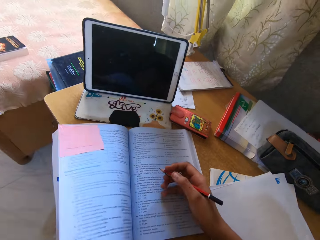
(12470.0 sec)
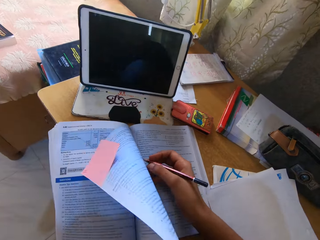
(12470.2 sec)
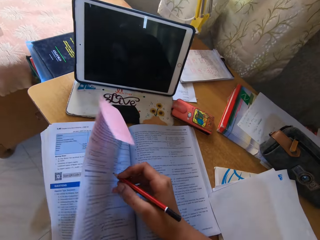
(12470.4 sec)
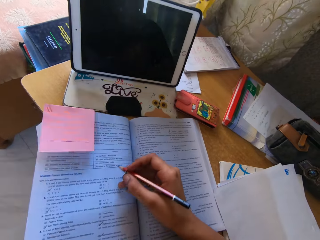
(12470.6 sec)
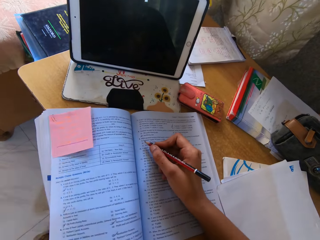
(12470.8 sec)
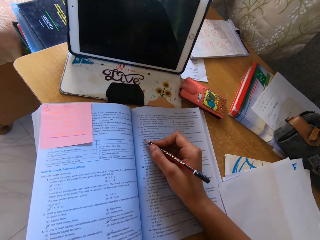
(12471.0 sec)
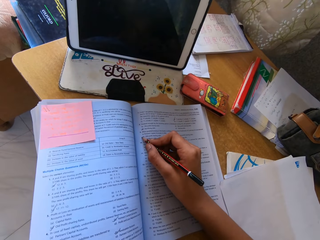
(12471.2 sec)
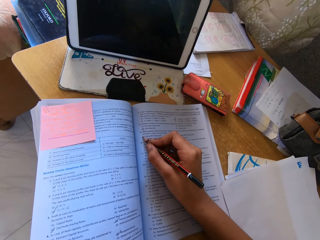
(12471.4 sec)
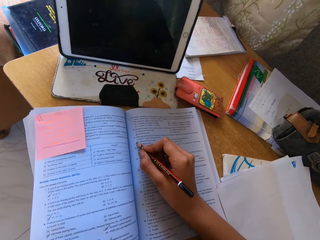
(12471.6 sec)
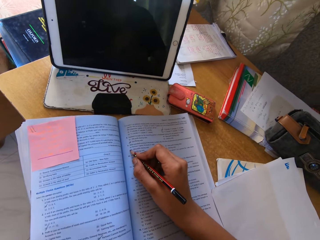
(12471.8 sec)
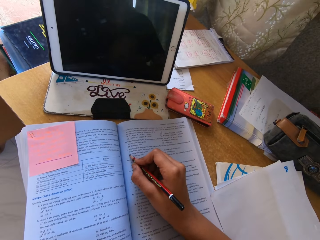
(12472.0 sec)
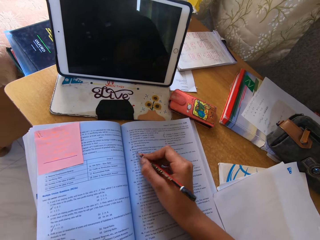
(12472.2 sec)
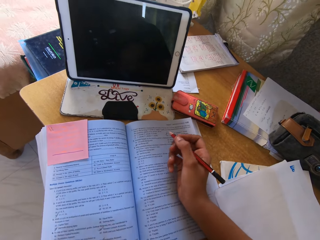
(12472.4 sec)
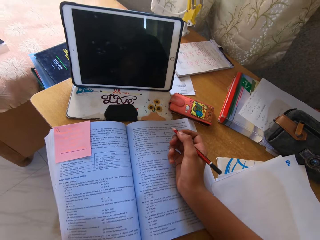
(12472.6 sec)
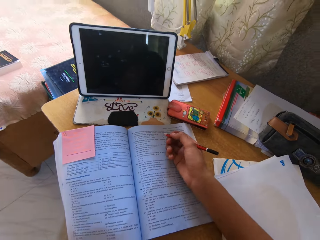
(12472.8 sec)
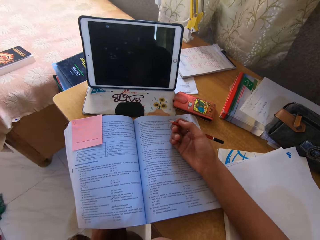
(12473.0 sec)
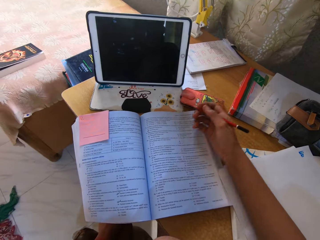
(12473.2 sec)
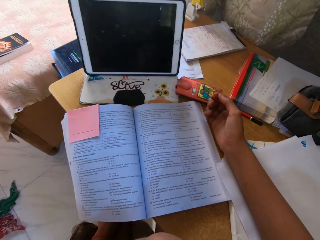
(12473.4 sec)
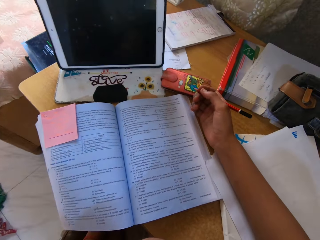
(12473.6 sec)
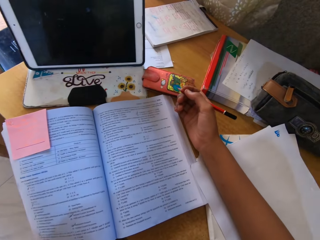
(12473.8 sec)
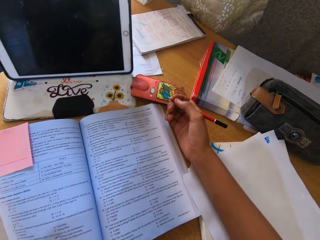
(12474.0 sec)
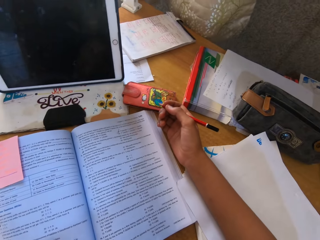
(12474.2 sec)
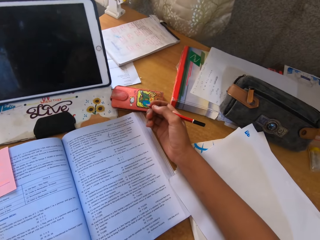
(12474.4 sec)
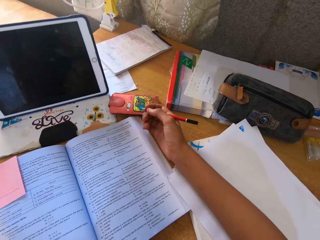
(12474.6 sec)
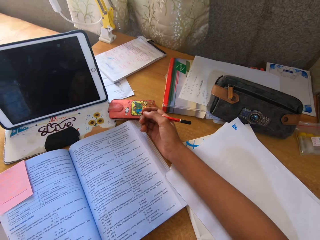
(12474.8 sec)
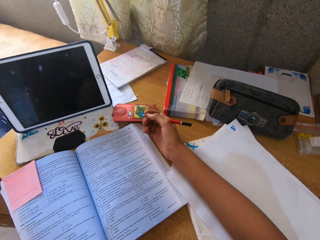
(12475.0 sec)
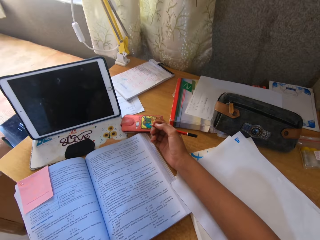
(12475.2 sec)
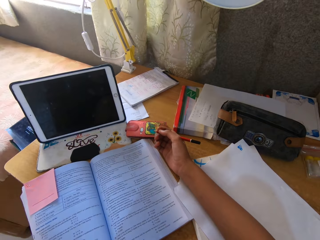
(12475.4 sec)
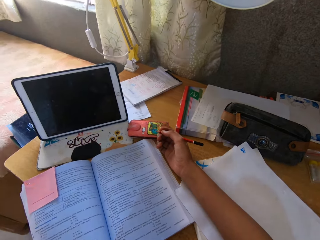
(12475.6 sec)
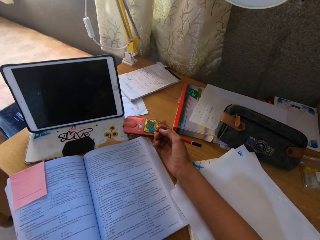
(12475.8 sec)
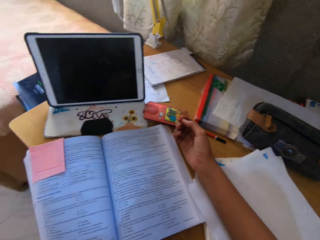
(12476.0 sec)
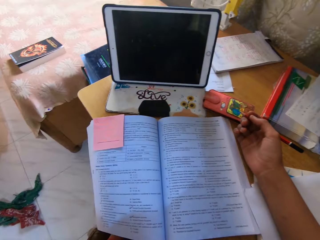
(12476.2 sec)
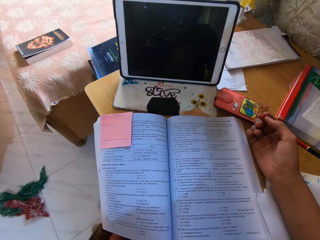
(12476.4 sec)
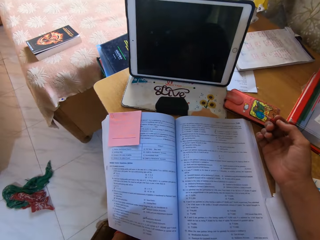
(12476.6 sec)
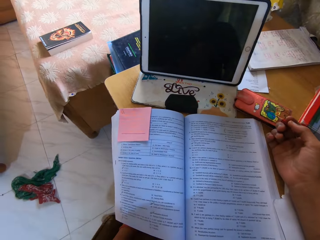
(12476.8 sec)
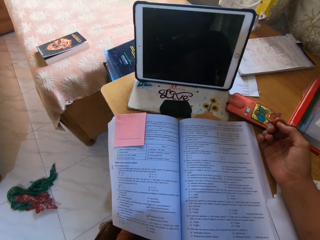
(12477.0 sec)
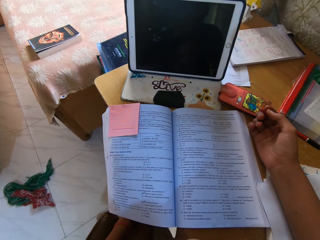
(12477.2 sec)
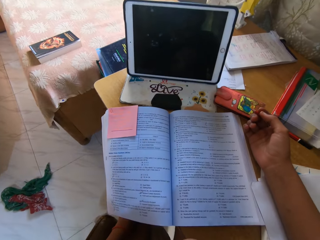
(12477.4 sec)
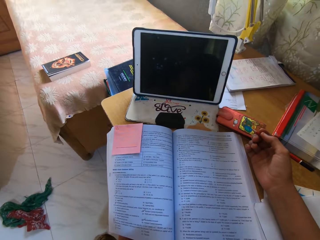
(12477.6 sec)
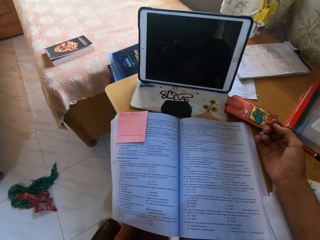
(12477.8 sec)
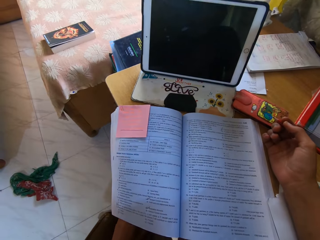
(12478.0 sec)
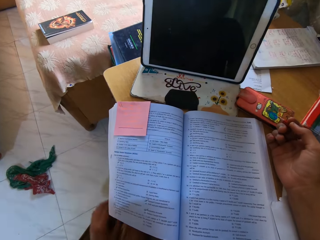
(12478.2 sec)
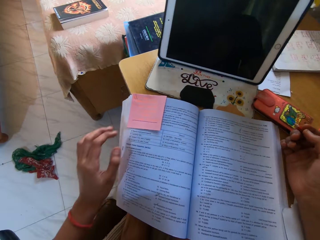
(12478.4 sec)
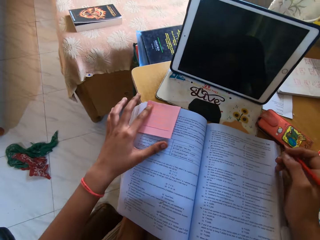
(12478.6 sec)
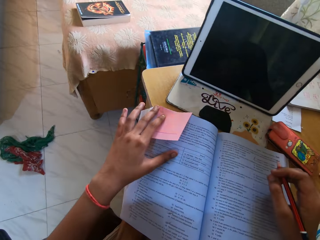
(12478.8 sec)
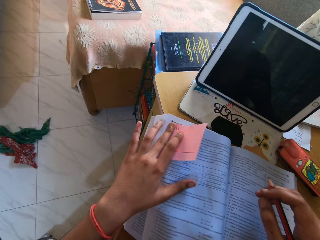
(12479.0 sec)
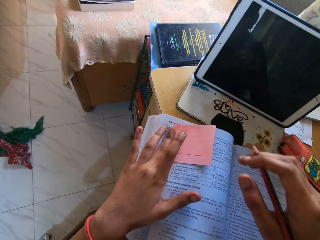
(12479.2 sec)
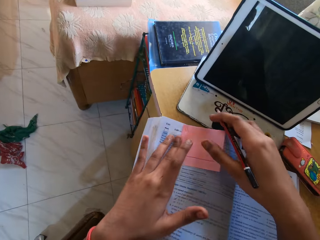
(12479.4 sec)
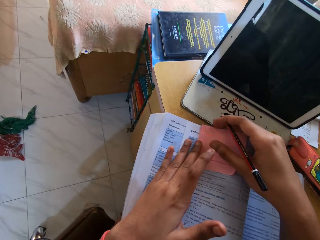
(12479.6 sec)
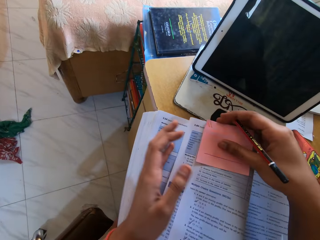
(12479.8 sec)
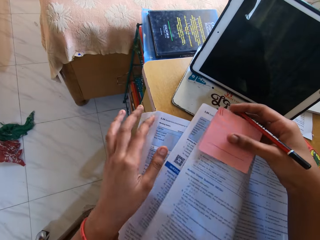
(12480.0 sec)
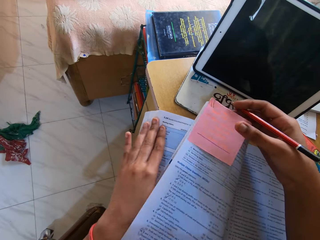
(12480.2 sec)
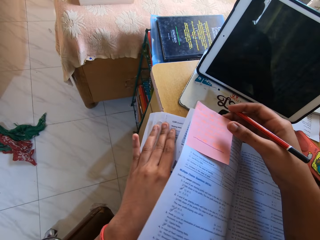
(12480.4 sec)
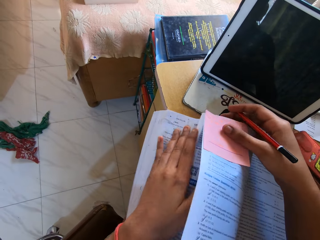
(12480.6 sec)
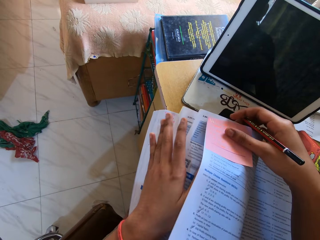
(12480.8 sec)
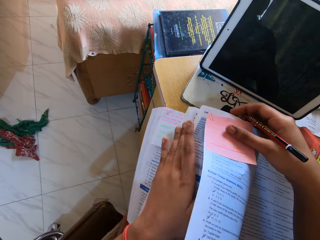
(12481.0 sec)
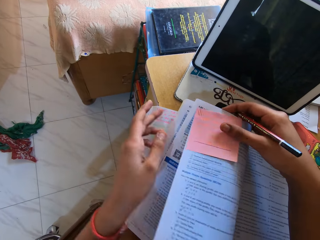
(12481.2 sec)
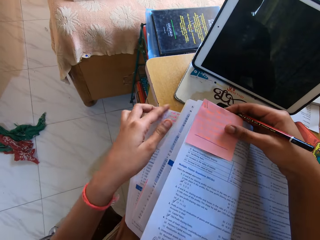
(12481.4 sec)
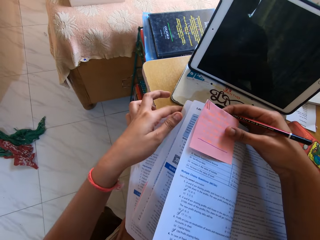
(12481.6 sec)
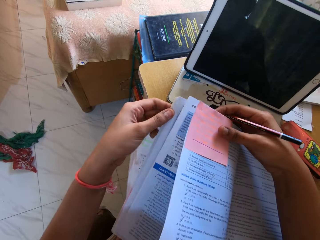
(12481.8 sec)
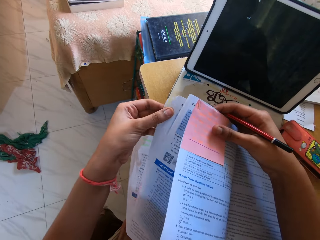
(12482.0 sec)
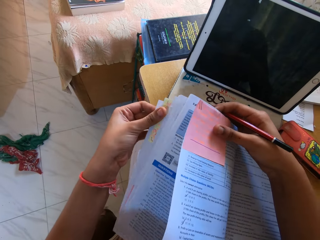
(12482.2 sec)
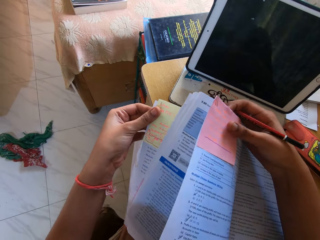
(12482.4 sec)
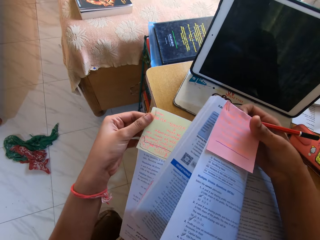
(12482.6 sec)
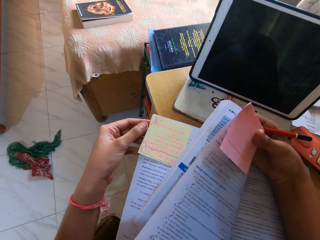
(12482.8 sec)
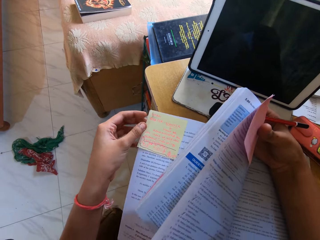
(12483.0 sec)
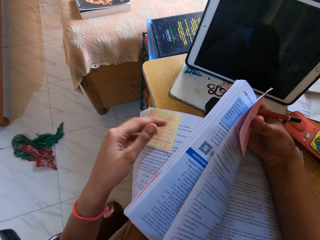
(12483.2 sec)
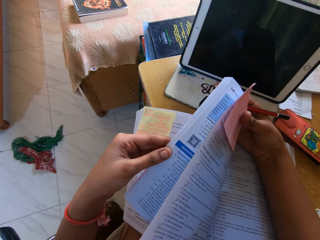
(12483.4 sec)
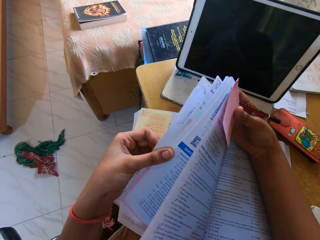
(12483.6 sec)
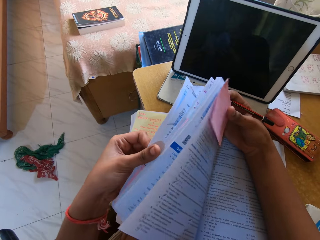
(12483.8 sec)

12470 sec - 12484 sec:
The camera wearer lifts their hand up. They move the page down. They move the pencil on the book. They write on the book. They move the pencil up. They move their hand on the table. They touch the paper notepad. They move their hands down. They hold the paper notepad. They move their hand down. They open the page. They peruse the pages.

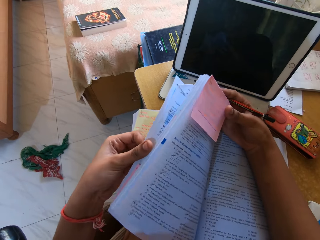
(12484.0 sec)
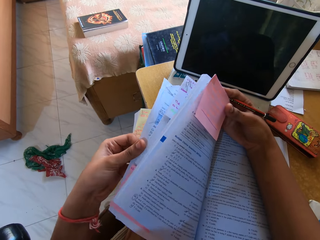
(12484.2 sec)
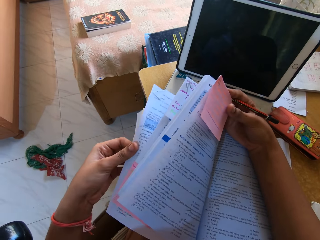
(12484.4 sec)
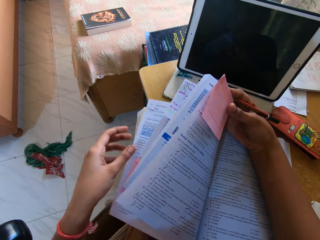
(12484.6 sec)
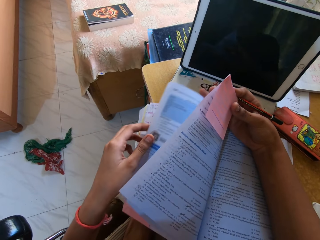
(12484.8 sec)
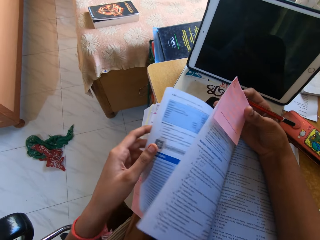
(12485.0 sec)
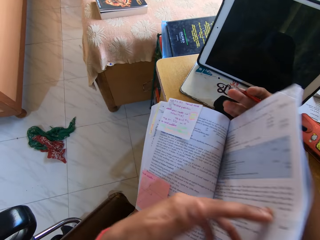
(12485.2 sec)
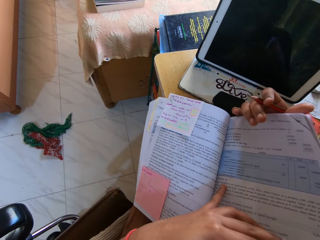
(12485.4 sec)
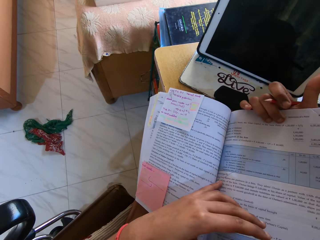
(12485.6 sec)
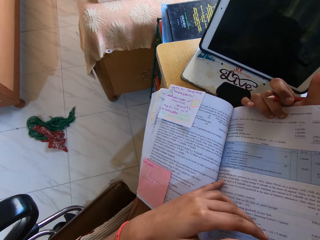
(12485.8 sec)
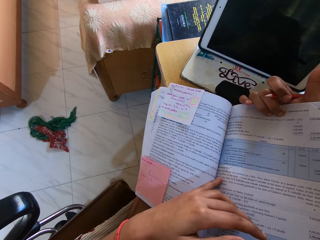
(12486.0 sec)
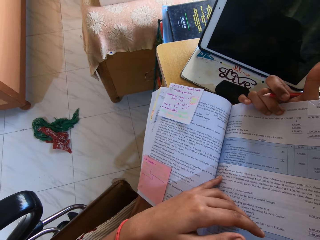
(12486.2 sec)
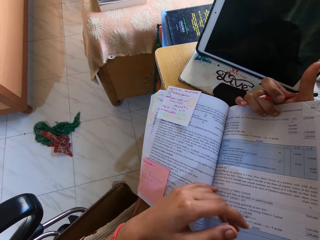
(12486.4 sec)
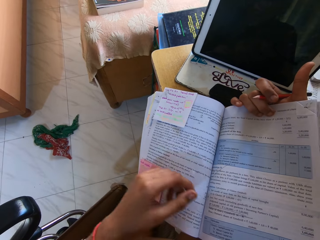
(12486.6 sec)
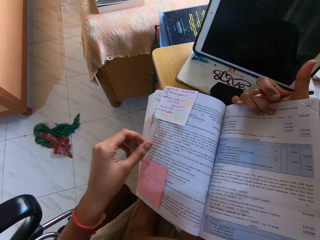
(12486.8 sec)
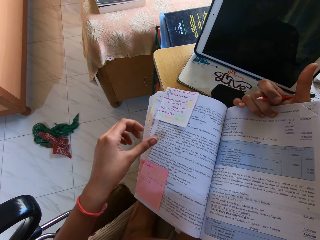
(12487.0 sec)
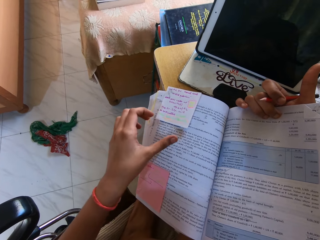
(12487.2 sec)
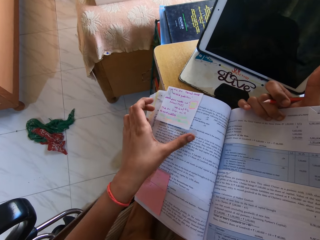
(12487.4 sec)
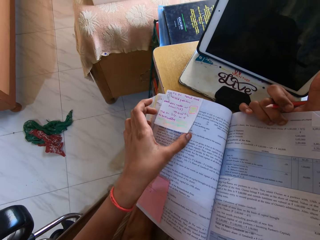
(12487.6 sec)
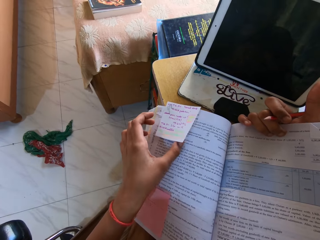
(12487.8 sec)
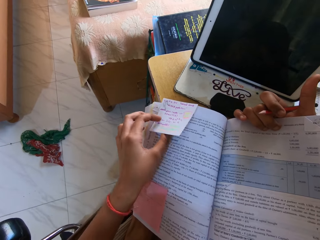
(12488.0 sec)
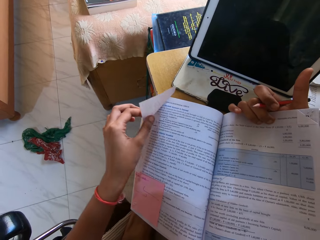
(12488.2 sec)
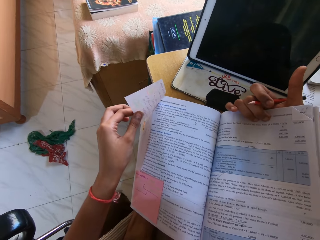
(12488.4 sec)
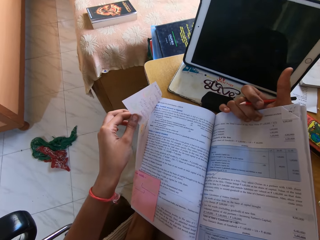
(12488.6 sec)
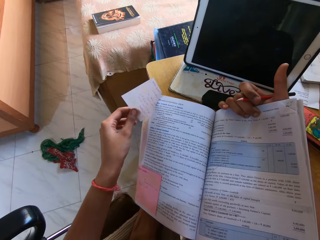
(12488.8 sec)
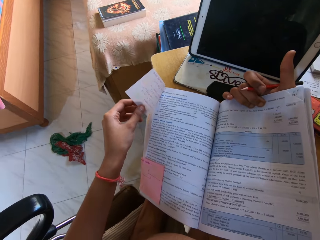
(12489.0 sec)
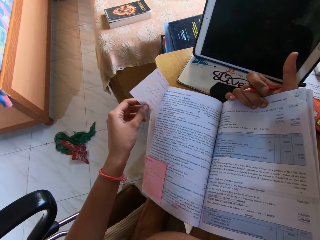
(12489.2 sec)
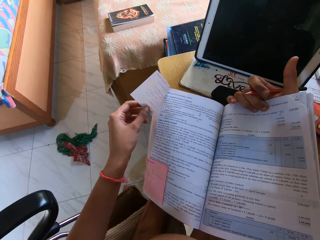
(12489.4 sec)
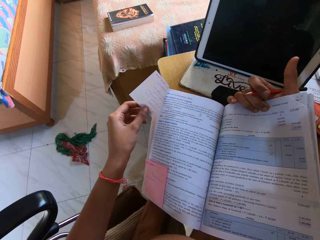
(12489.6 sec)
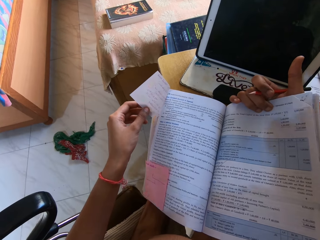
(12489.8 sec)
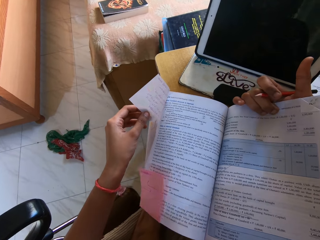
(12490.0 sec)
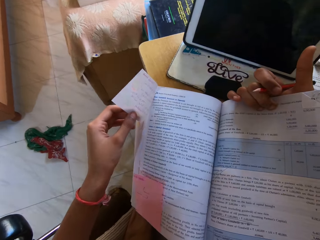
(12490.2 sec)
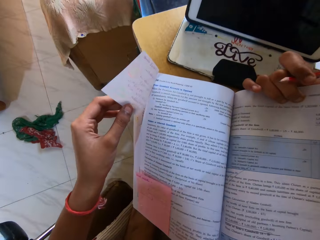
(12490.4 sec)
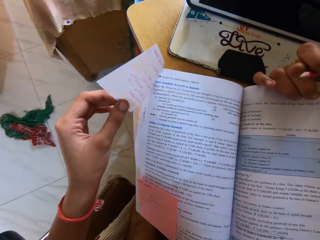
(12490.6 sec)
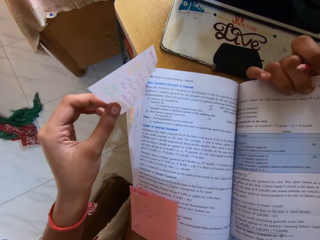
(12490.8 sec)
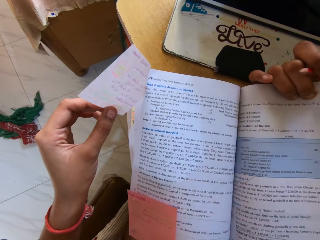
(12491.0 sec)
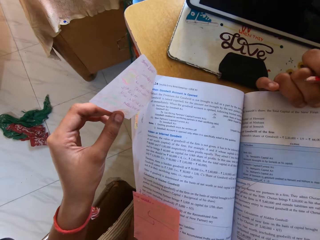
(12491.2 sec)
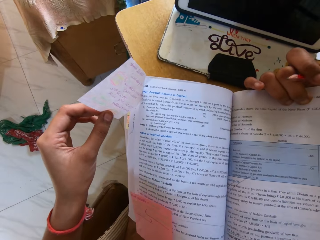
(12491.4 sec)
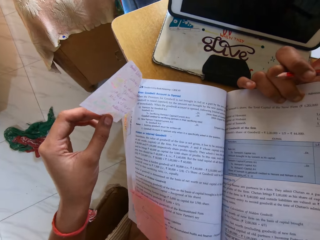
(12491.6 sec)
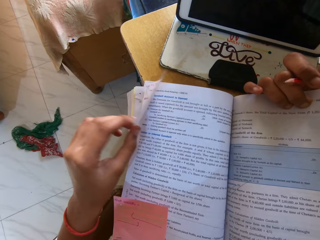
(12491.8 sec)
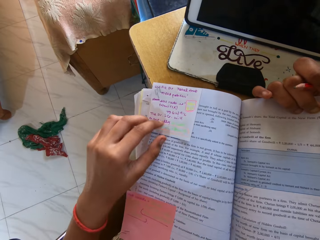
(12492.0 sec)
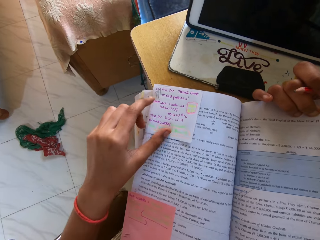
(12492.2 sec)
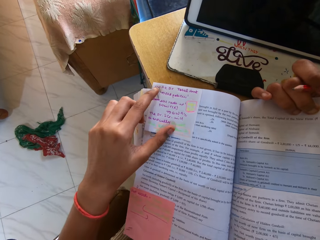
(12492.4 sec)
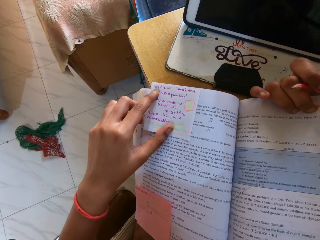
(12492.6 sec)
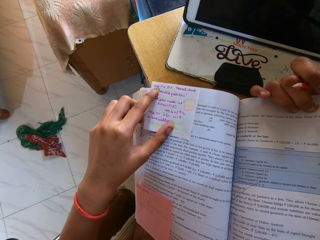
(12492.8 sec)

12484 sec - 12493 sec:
The camera wearer turns the page. They touch the page. They hold the page. They move their hand down. They touch the notepad.
